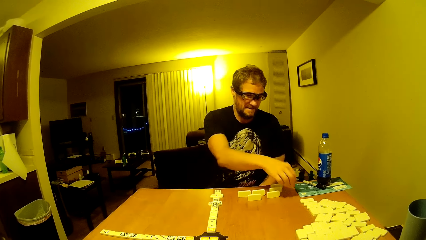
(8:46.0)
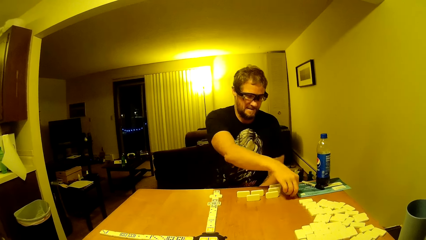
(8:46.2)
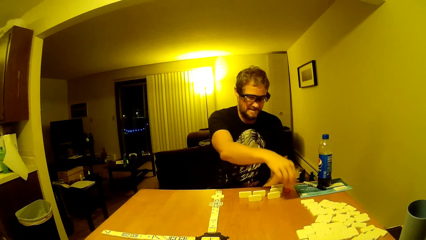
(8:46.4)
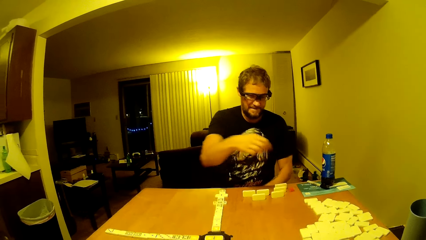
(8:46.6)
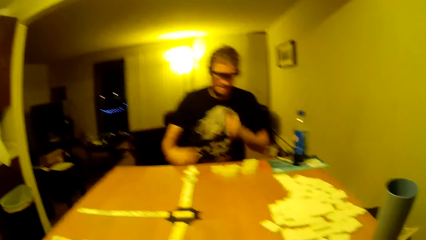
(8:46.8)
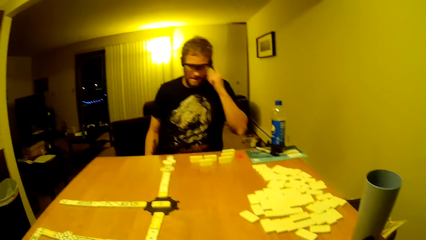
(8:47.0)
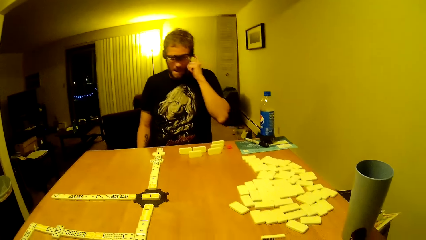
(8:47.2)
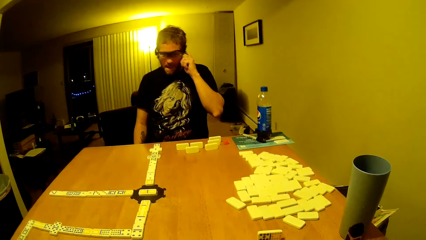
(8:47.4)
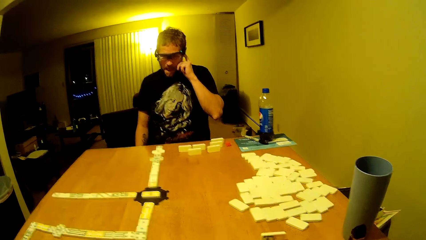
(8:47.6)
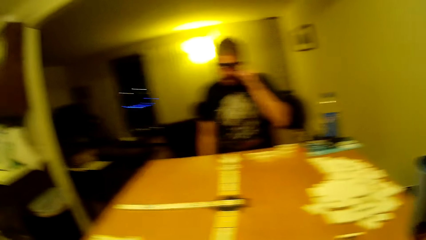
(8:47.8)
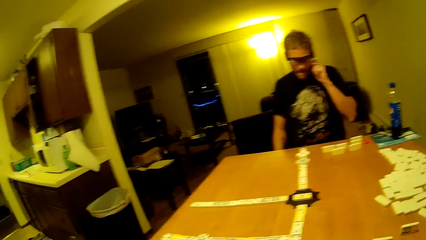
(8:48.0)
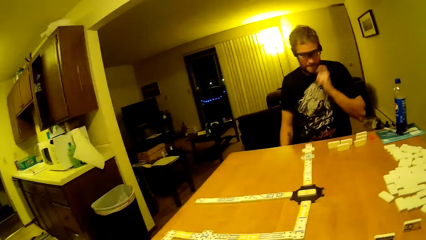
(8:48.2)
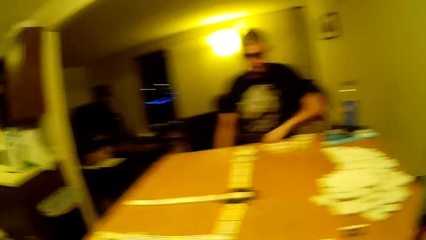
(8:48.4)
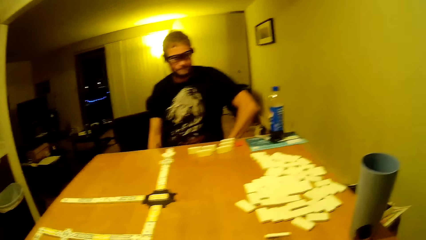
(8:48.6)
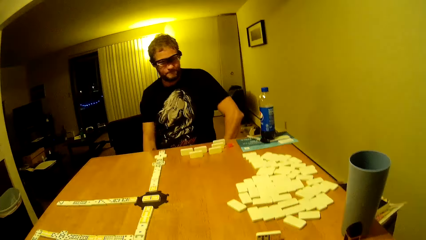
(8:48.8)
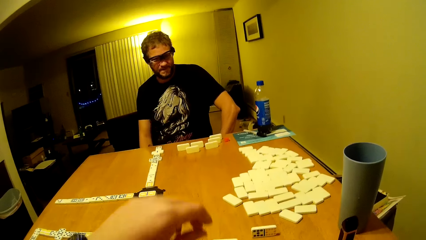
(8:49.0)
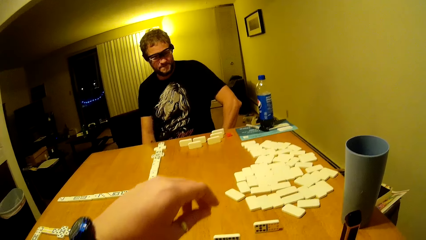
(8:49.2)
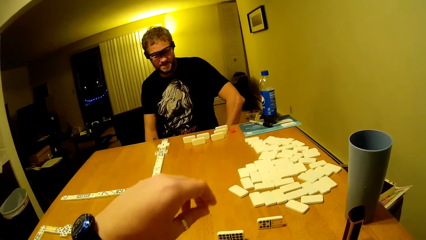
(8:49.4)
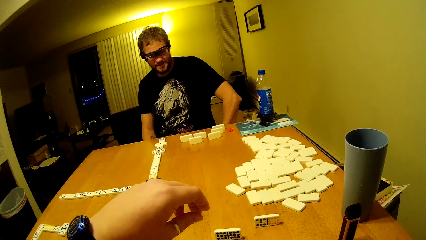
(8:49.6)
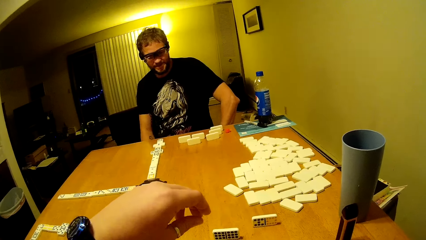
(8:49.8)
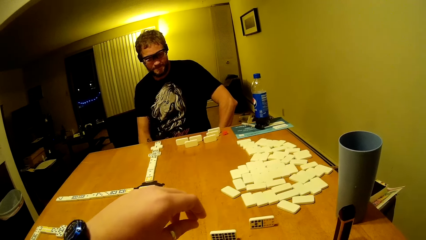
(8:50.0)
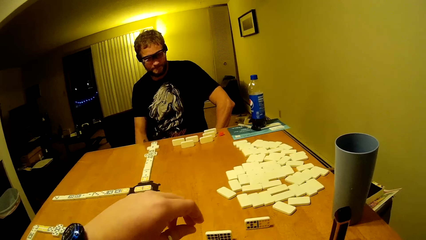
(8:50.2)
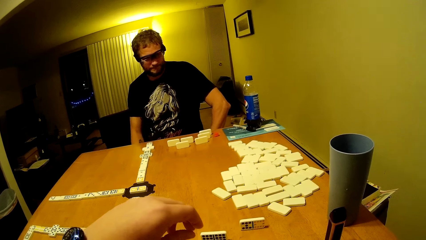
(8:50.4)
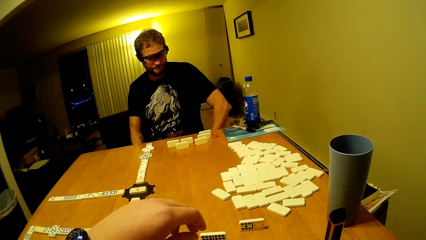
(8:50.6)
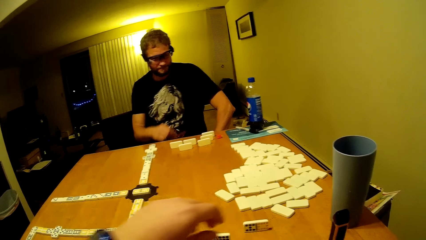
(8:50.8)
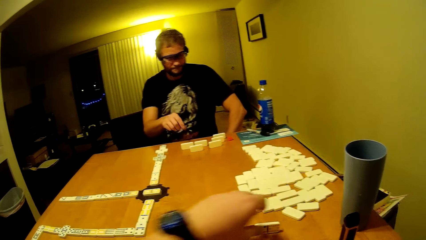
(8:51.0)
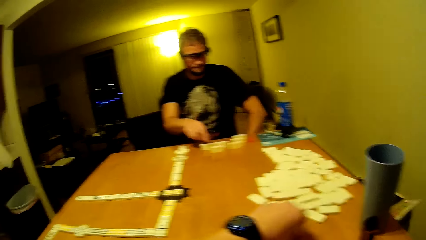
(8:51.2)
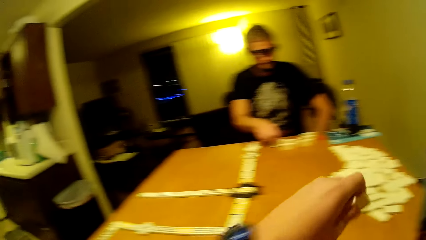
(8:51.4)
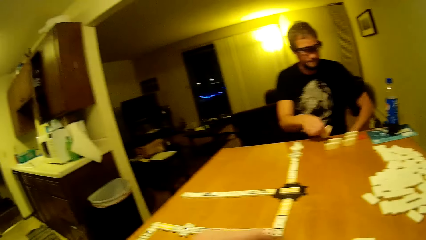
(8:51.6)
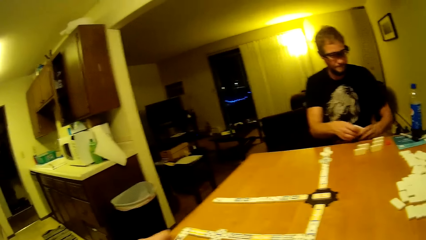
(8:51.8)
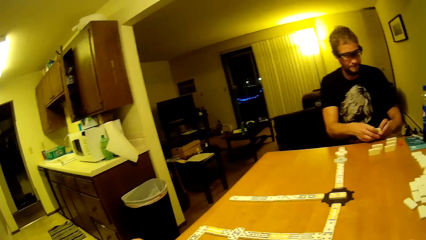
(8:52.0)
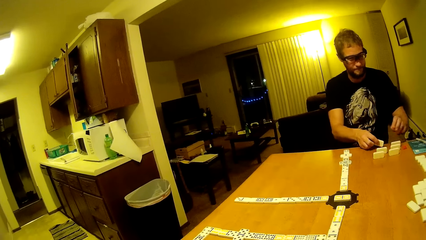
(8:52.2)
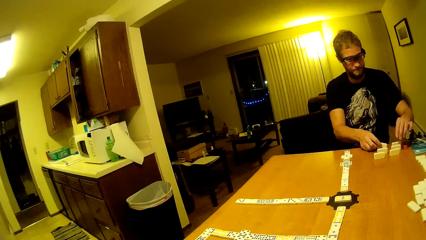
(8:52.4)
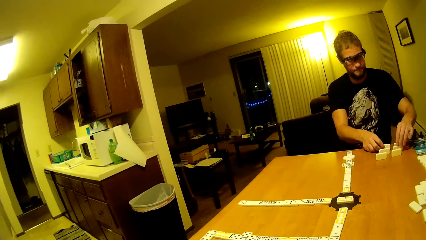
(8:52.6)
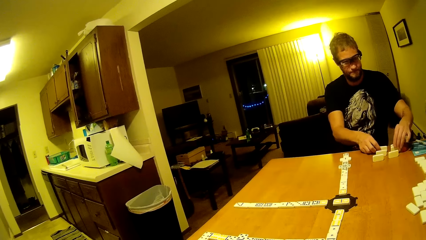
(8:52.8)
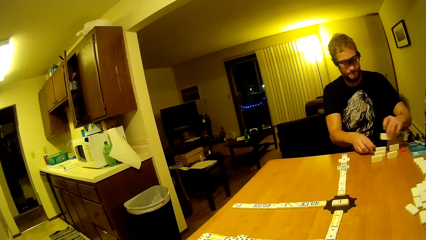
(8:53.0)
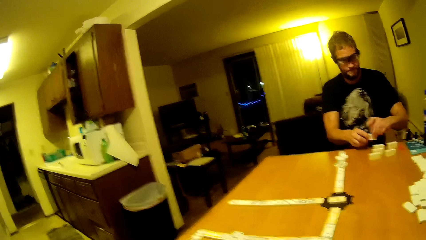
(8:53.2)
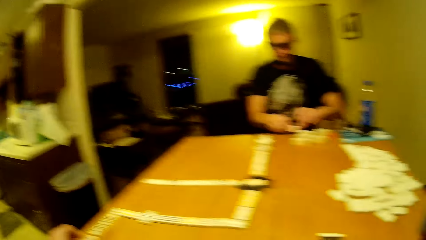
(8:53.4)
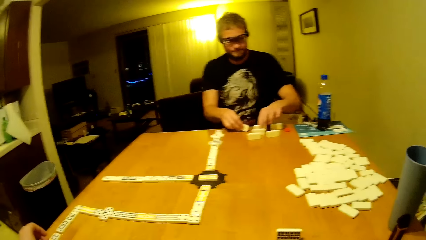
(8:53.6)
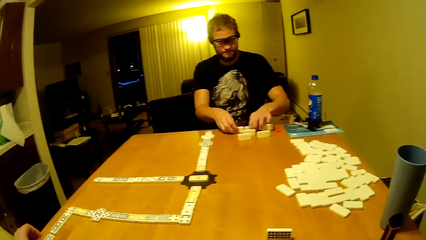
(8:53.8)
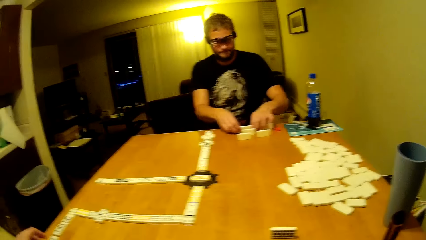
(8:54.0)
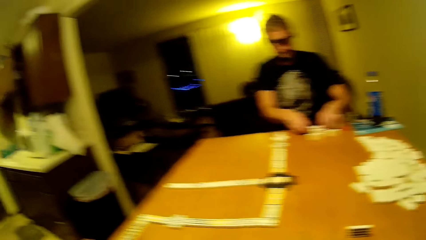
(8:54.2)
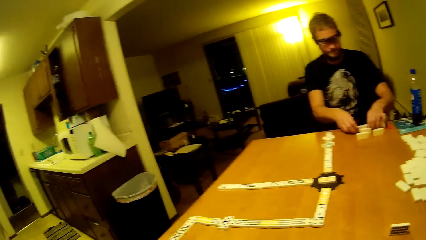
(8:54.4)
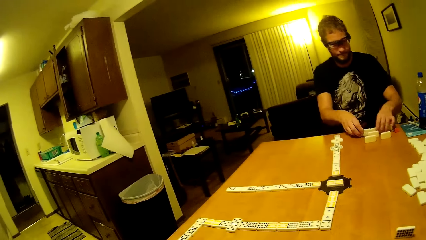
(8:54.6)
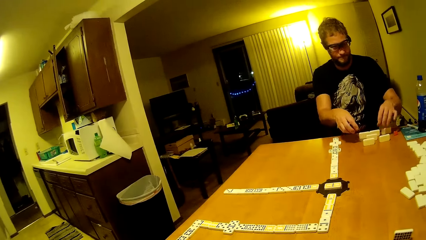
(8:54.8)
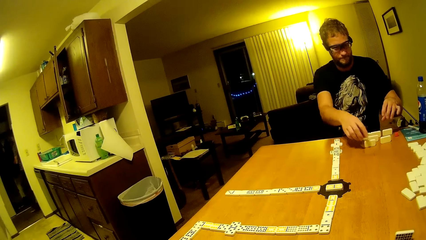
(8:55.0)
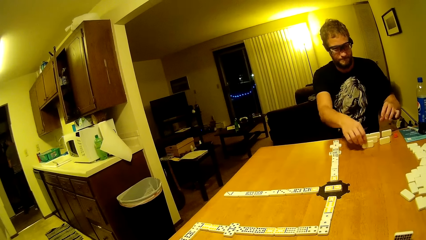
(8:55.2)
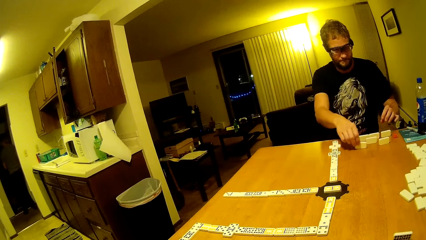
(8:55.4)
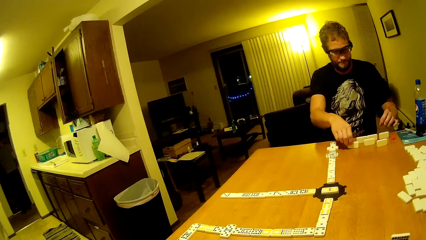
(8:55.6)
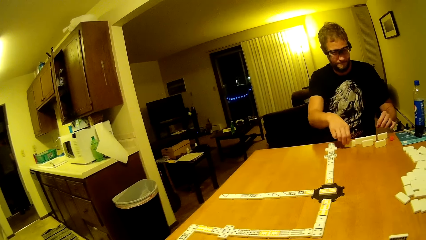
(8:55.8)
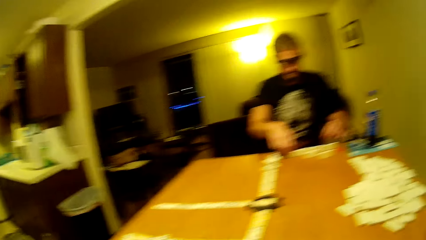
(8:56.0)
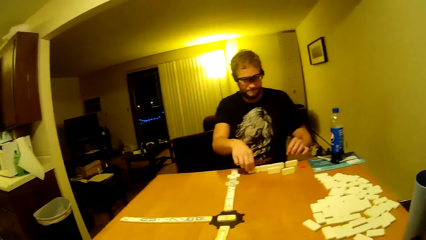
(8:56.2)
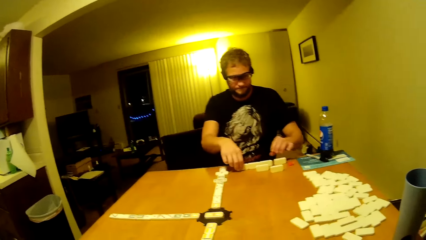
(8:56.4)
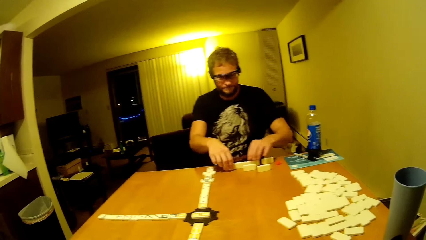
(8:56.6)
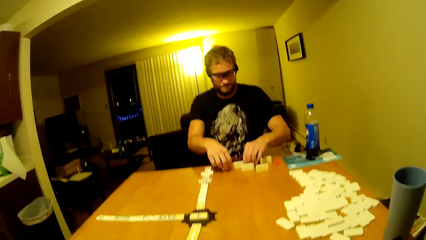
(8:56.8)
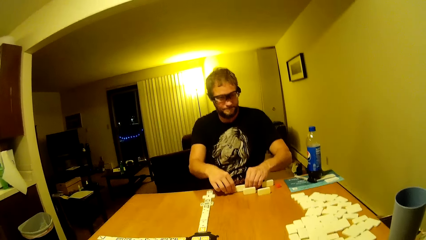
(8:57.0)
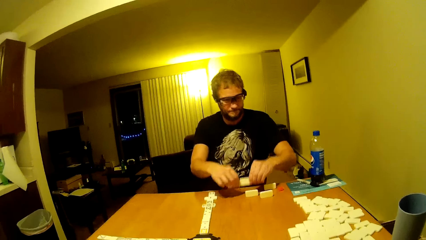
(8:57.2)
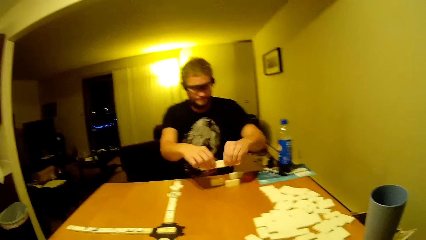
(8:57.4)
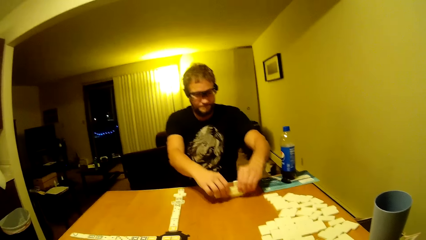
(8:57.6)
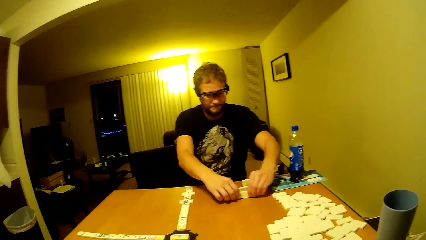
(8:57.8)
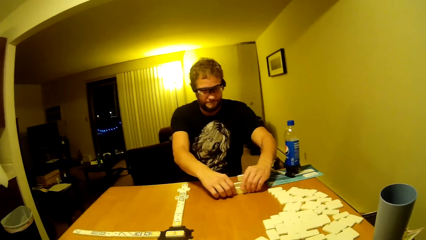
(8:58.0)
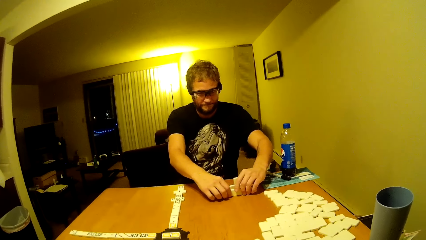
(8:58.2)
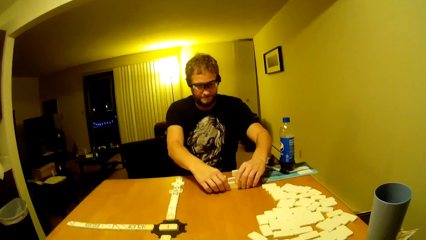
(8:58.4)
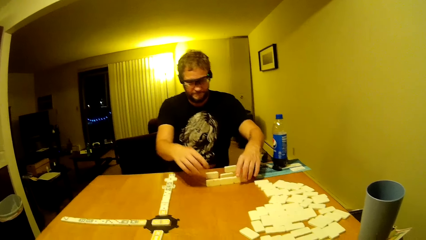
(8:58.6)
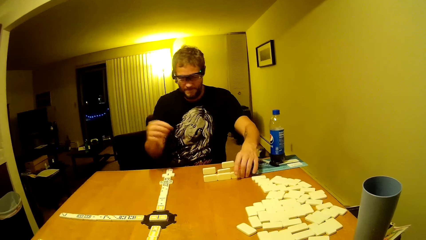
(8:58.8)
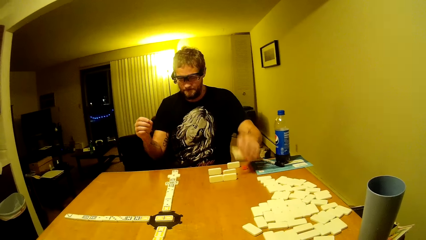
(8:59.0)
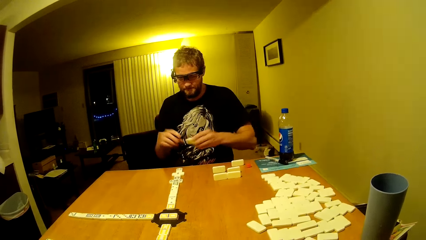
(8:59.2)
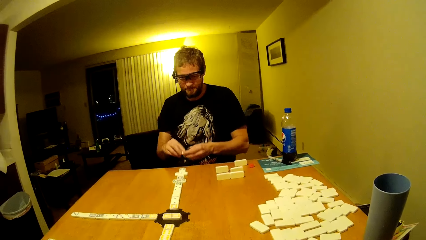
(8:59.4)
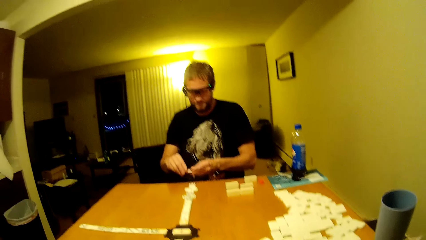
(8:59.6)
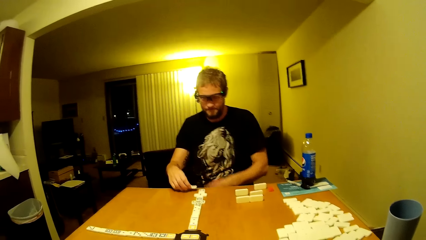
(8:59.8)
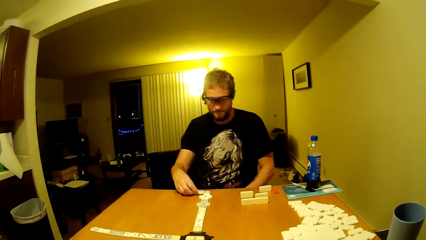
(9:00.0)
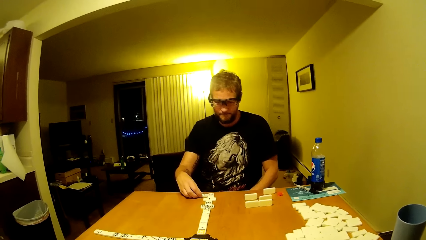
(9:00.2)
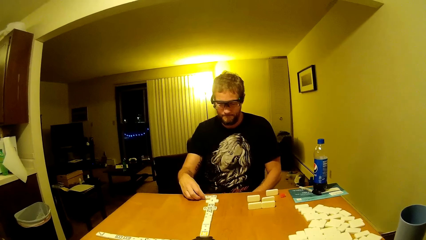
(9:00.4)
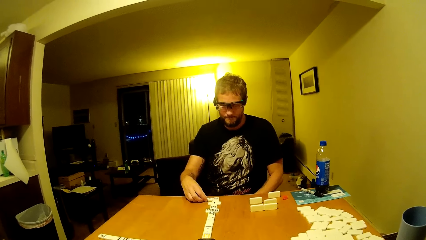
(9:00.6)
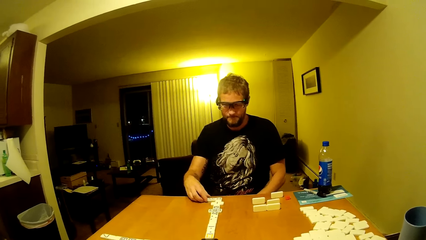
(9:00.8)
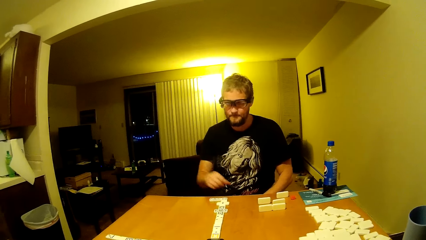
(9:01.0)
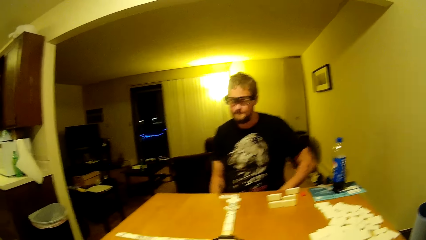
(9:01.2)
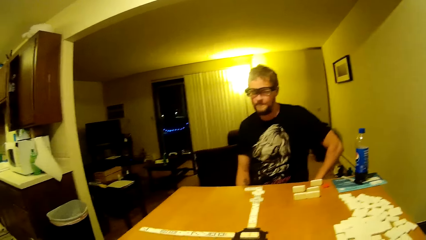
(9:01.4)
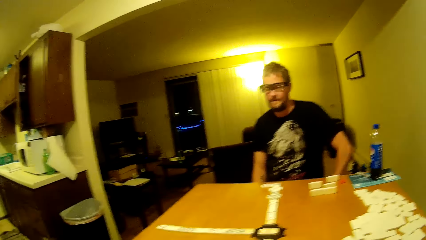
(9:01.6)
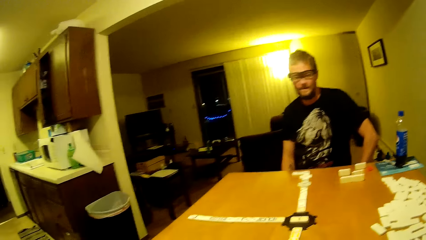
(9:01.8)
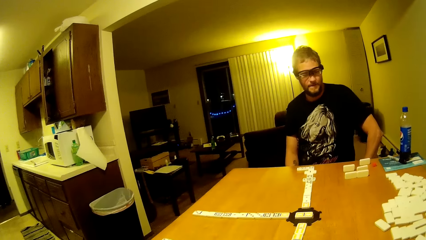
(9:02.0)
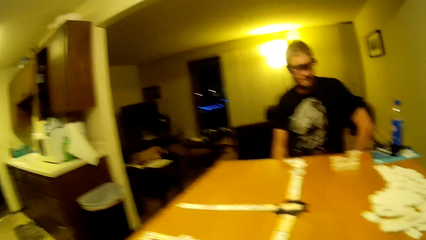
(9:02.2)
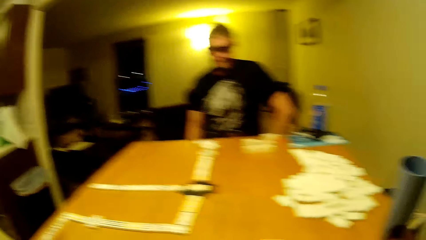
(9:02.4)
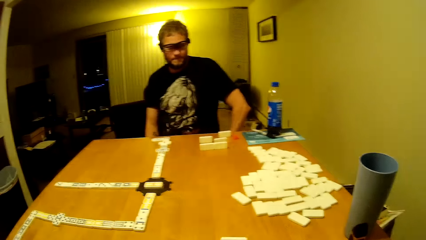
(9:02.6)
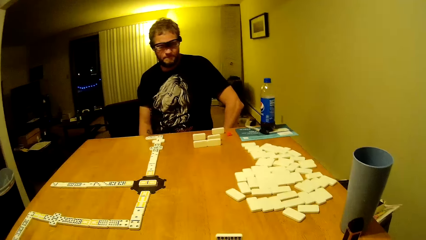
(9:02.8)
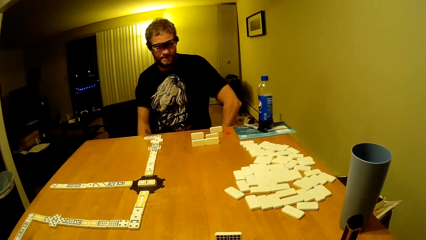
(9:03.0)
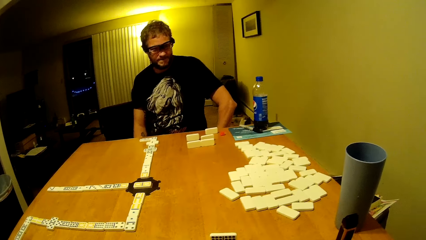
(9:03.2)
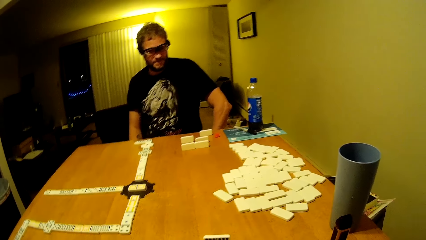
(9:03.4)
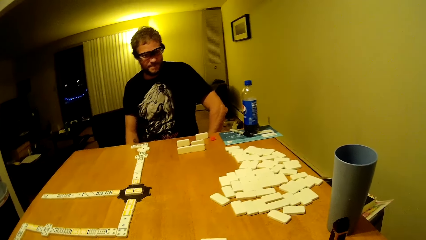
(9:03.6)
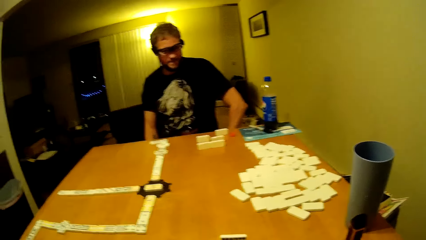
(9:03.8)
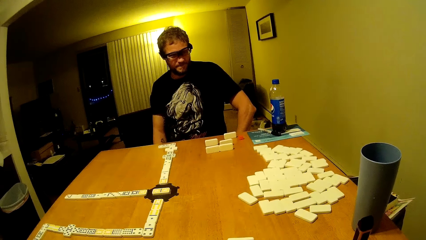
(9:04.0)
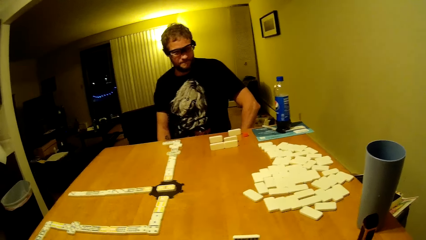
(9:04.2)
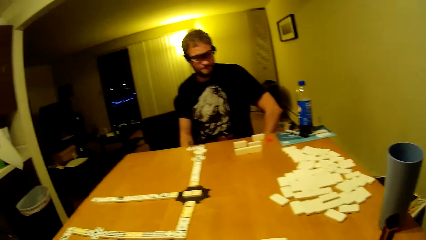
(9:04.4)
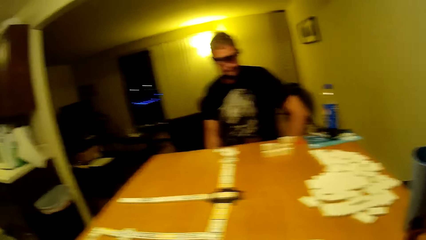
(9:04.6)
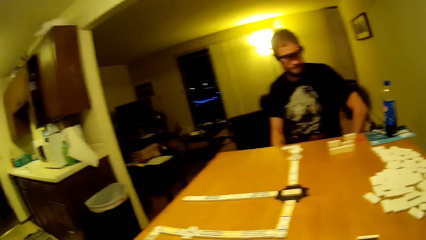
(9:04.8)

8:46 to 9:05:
A man lifts the hand up and puts the hand down. The camera wearer lifts the hand up. He places his bars. The man arranges the dominoes, places his bars, plays dominoes and puts the hand down.
